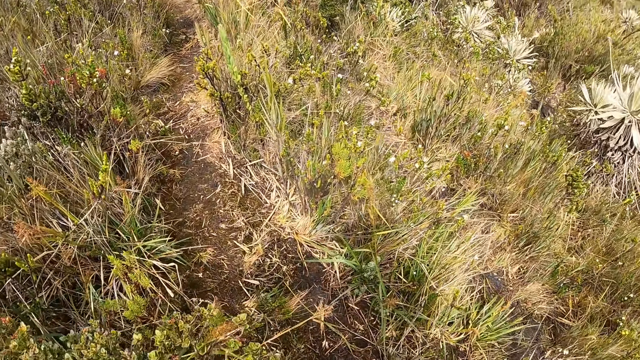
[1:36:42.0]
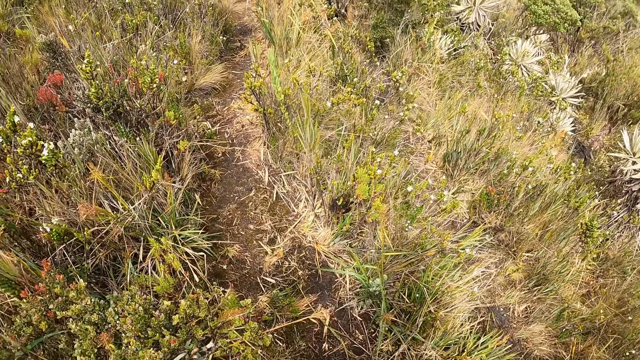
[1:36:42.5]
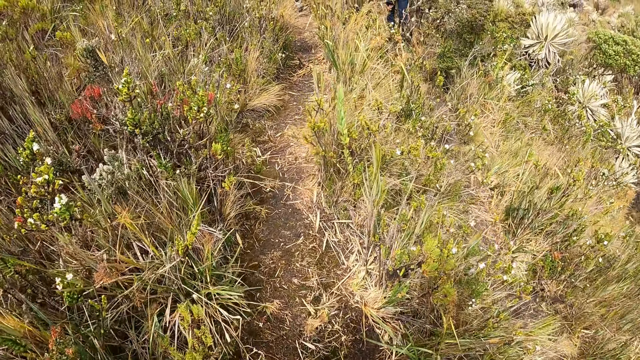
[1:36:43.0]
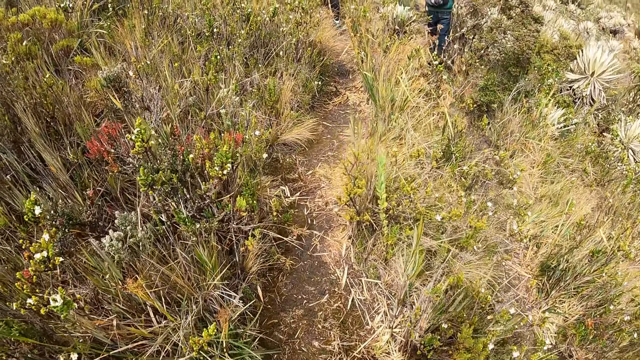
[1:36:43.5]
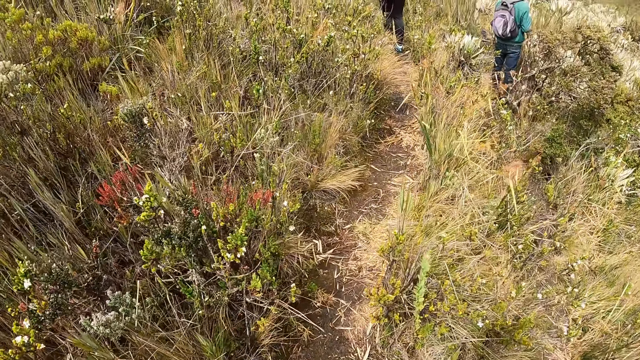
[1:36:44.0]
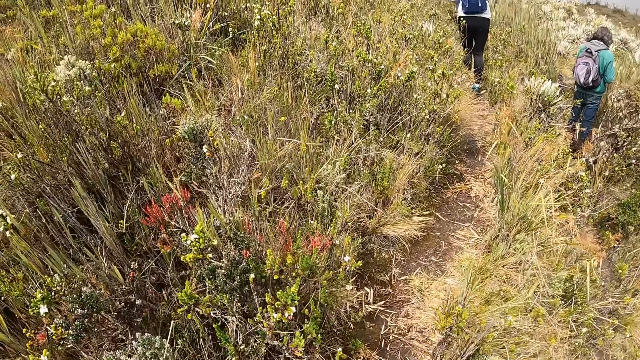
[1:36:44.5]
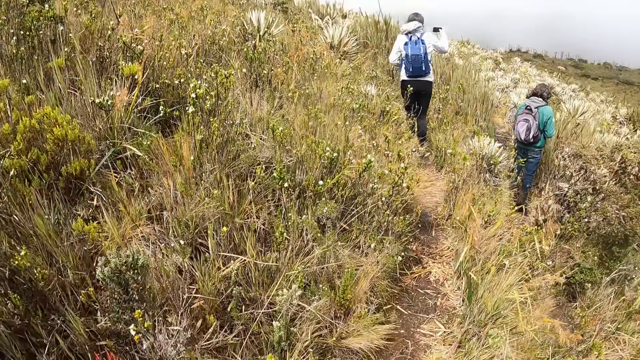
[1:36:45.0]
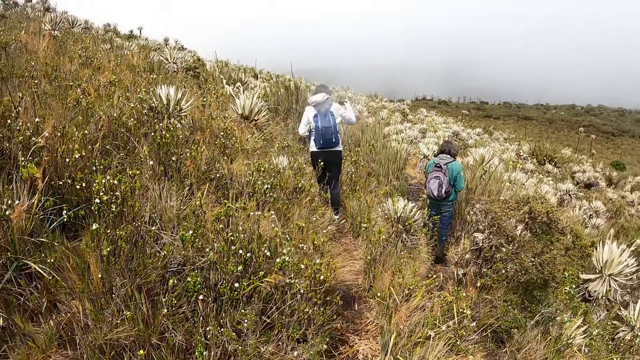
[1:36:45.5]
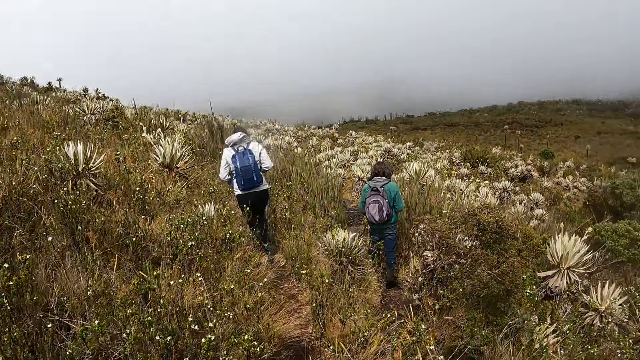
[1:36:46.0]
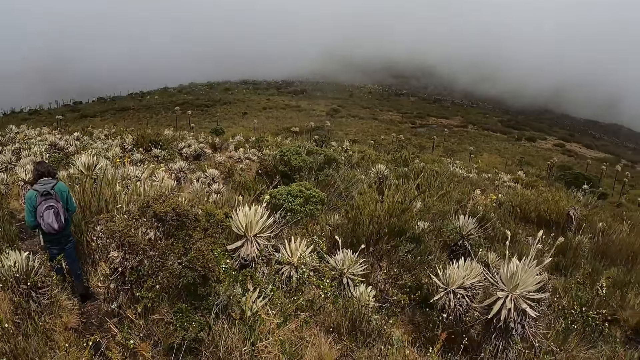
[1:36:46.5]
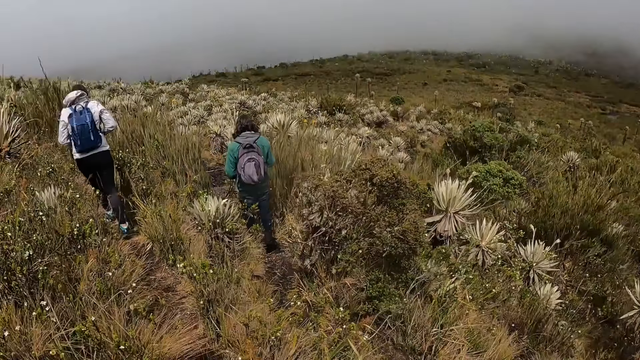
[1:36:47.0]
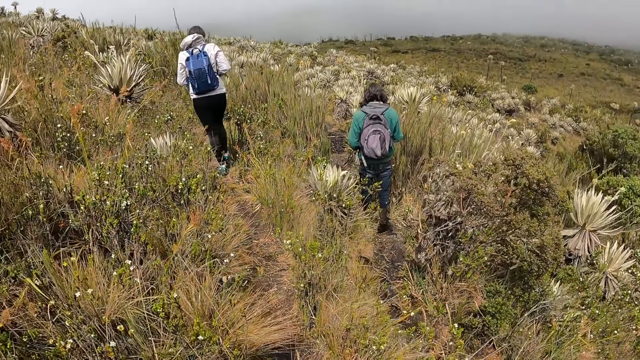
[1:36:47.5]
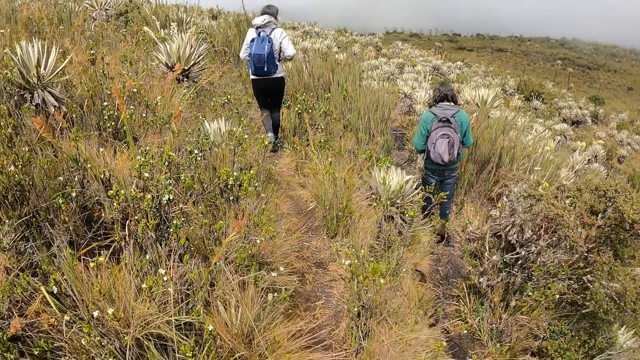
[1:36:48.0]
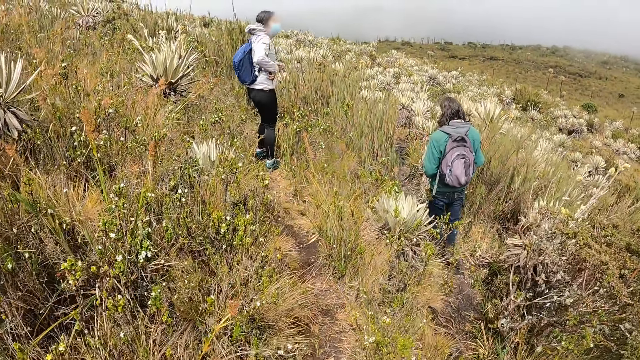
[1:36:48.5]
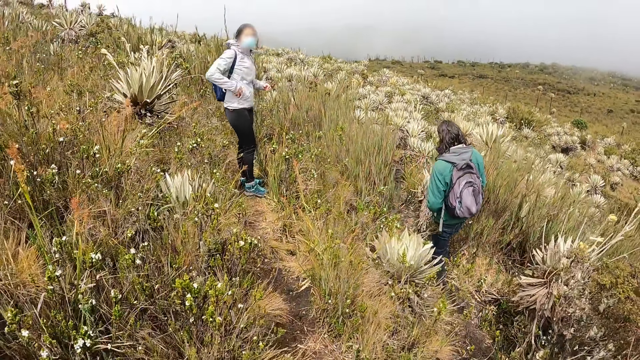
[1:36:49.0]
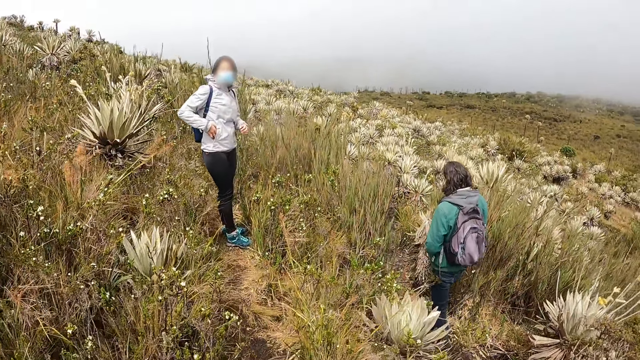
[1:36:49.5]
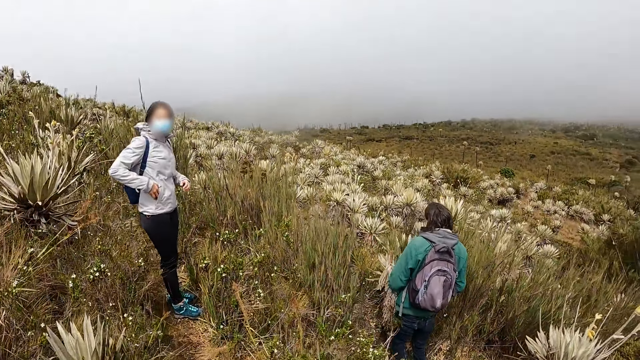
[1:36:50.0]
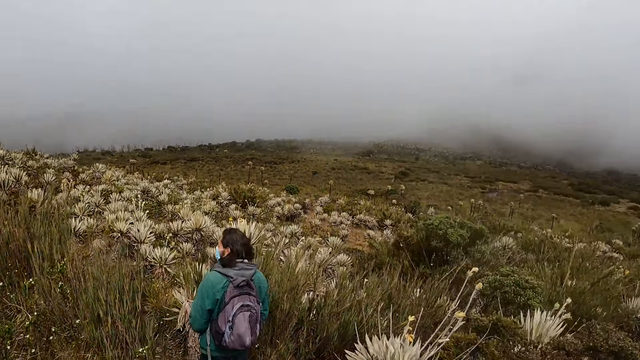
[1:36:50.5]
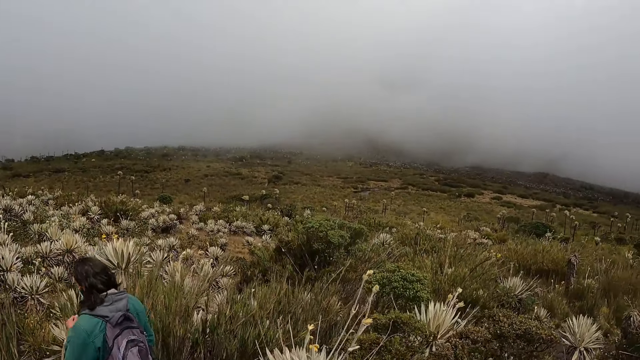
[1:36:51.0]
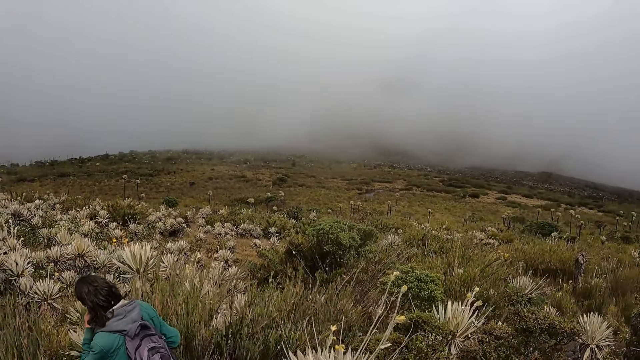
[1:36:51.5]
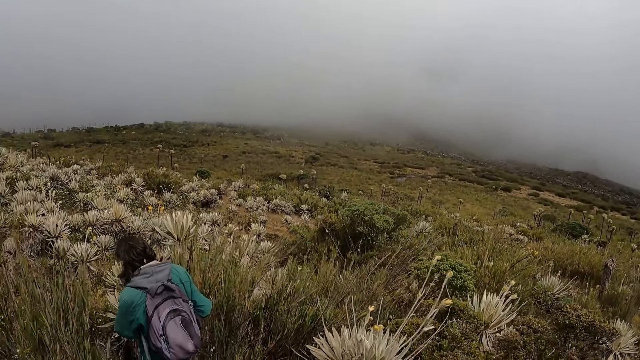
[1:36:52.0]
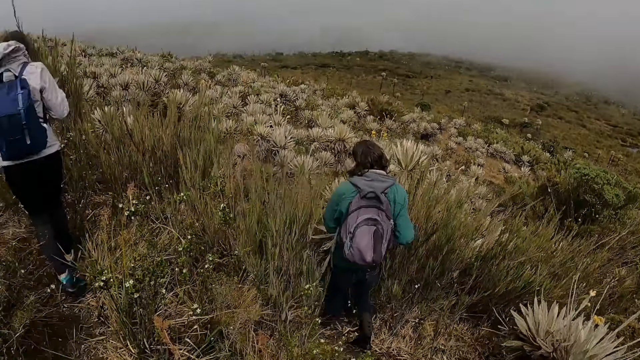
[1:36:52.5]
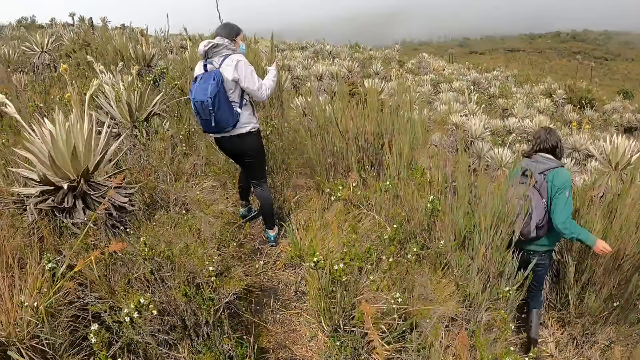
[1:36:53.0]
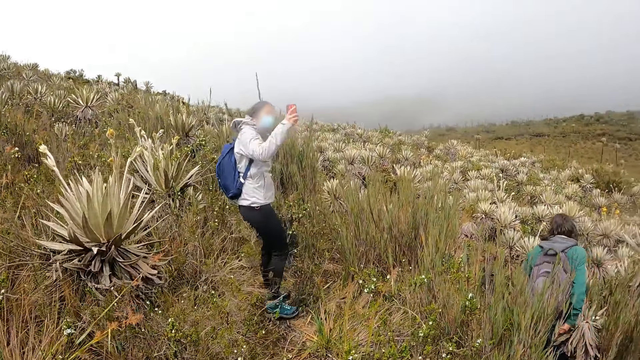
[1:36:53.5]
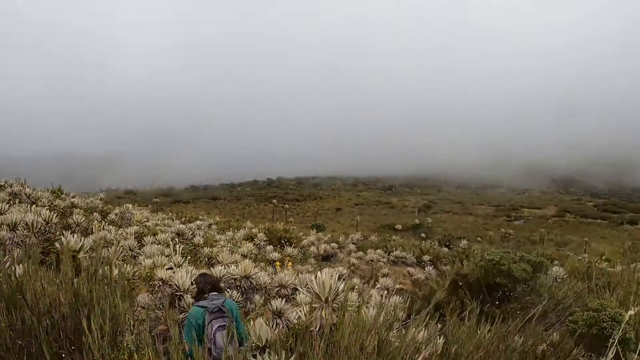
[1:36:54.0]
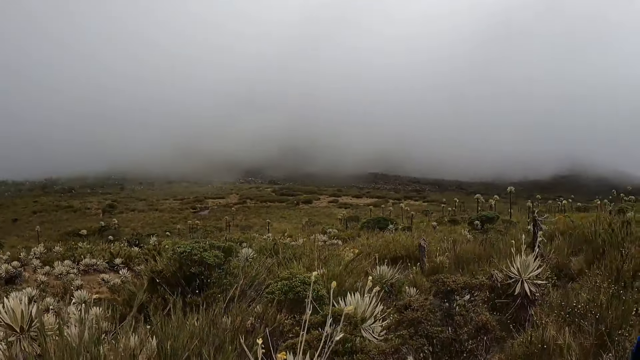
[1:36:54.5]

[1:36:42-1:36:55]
The hiker presses a phone with her right hand. The hiker interacts with the camera wearer. The camera wearer looks around.

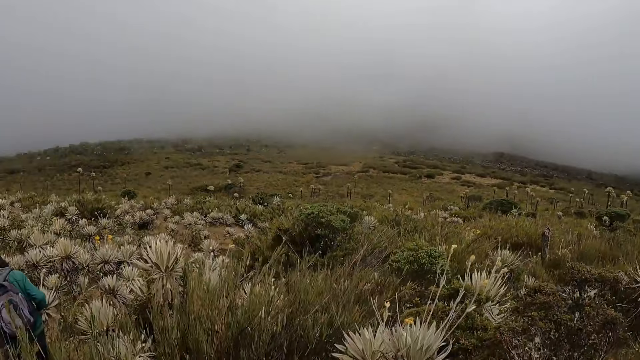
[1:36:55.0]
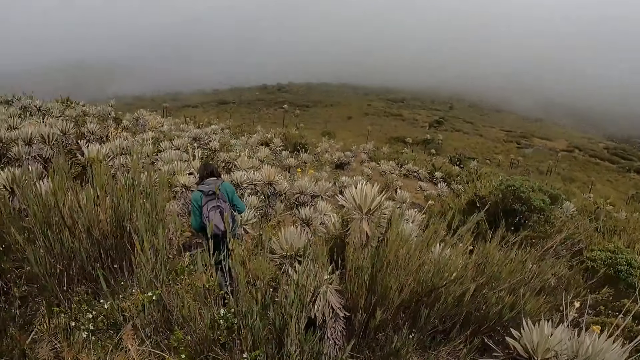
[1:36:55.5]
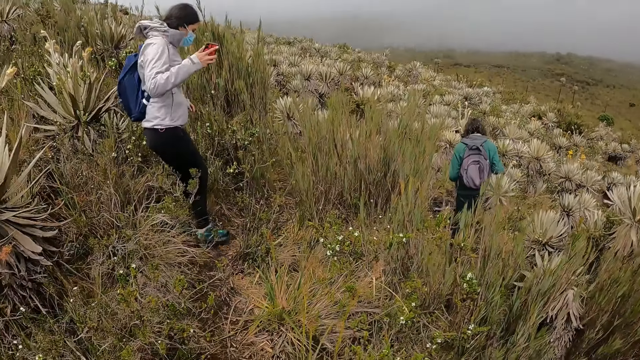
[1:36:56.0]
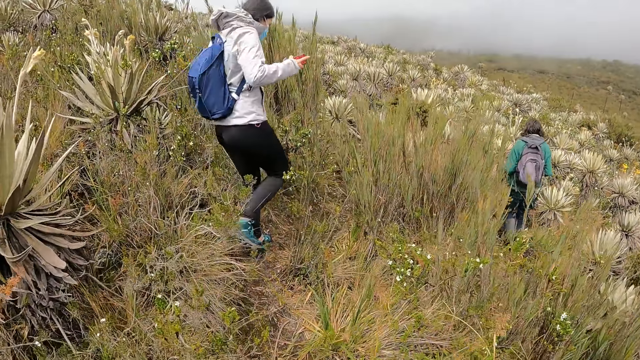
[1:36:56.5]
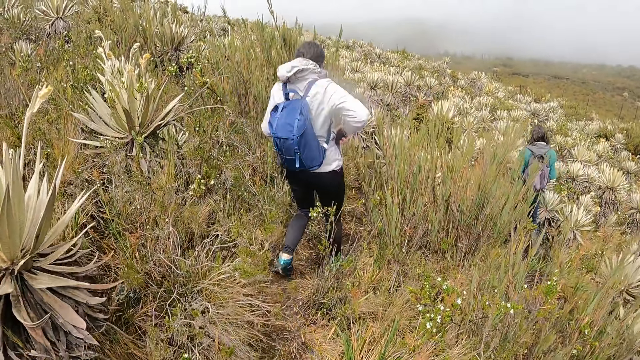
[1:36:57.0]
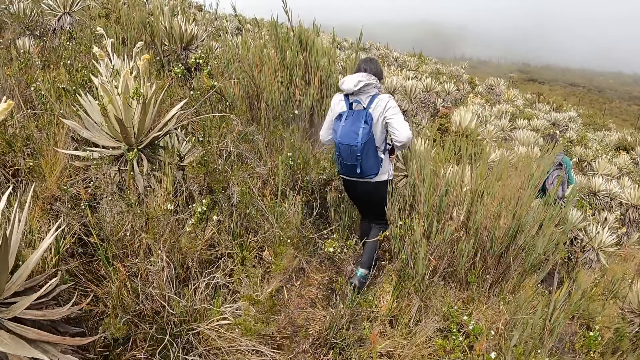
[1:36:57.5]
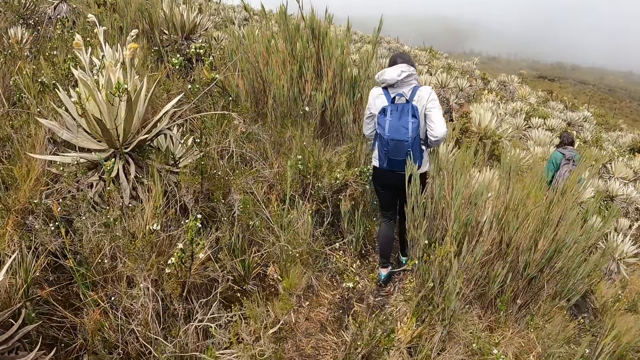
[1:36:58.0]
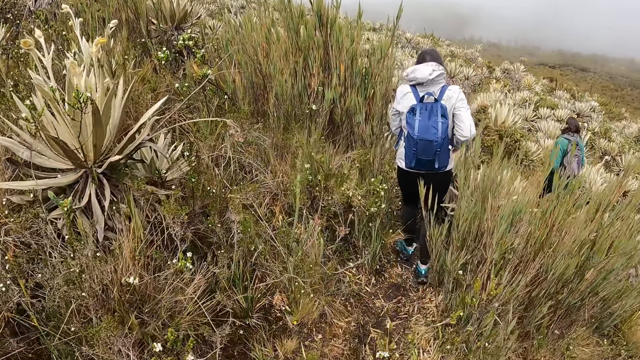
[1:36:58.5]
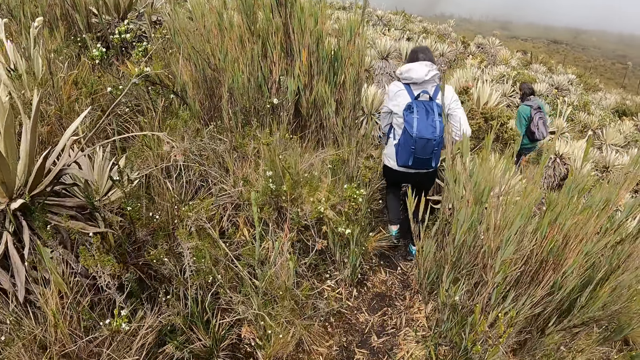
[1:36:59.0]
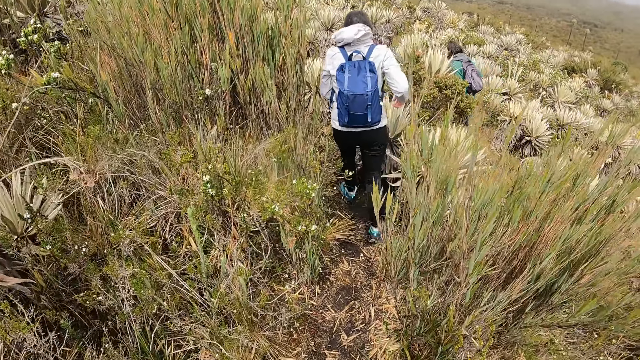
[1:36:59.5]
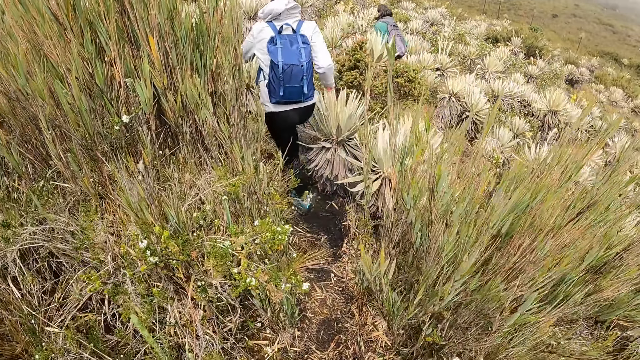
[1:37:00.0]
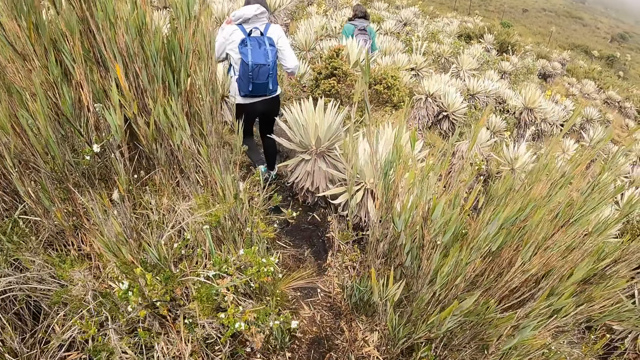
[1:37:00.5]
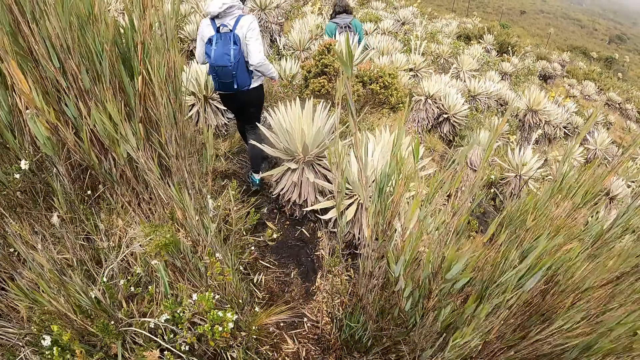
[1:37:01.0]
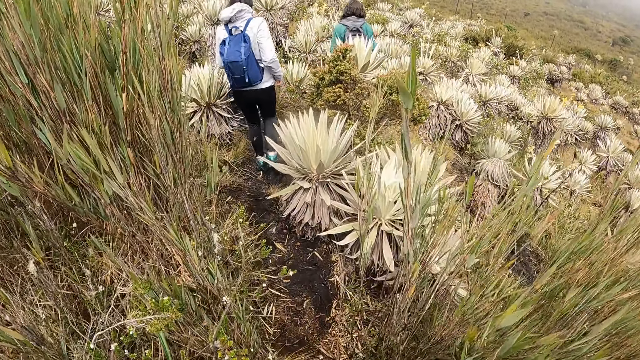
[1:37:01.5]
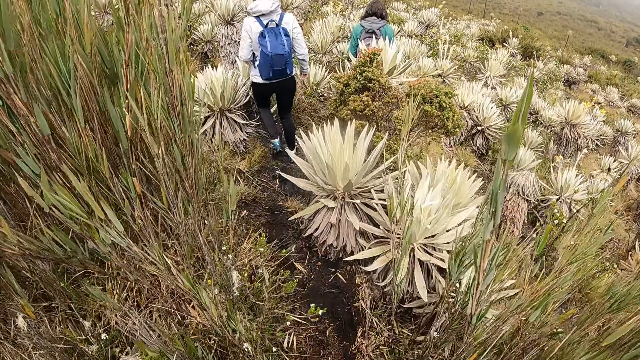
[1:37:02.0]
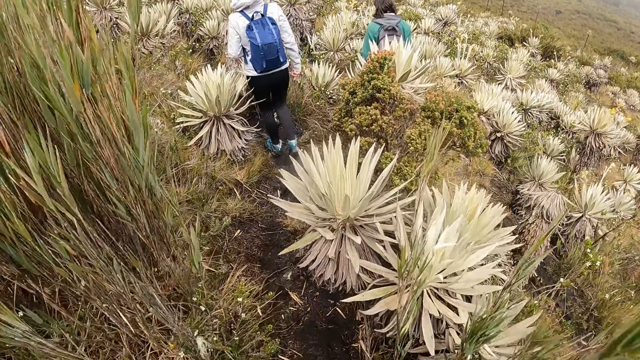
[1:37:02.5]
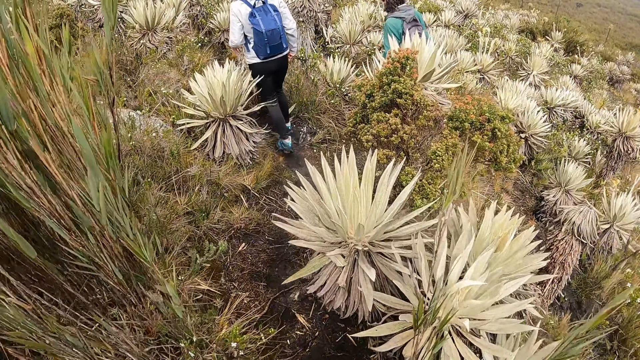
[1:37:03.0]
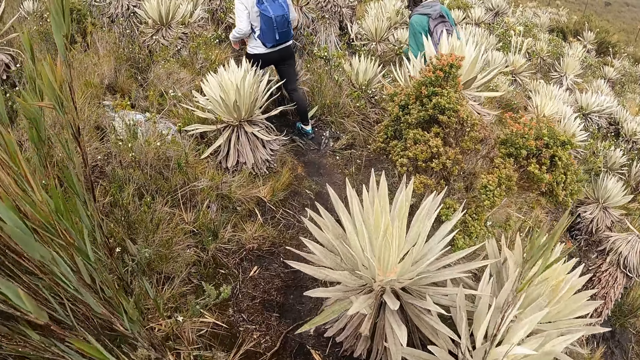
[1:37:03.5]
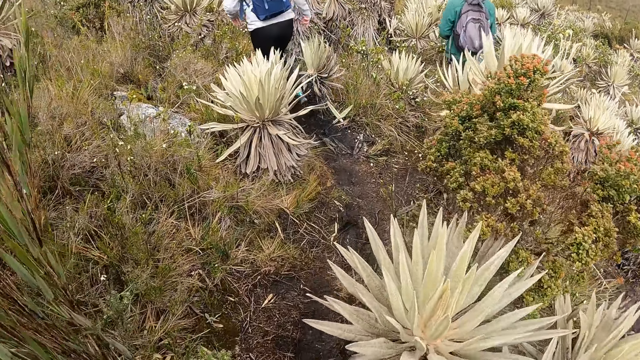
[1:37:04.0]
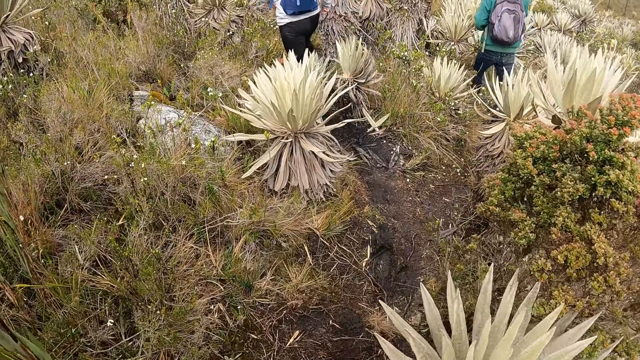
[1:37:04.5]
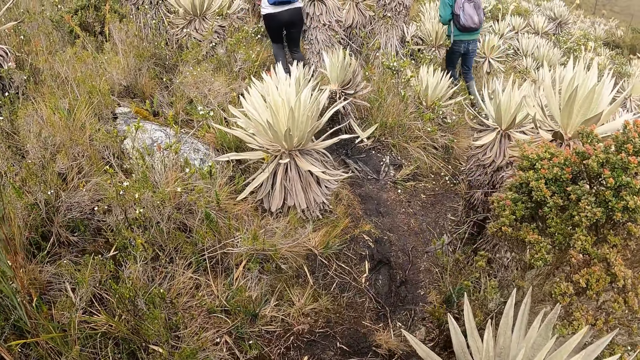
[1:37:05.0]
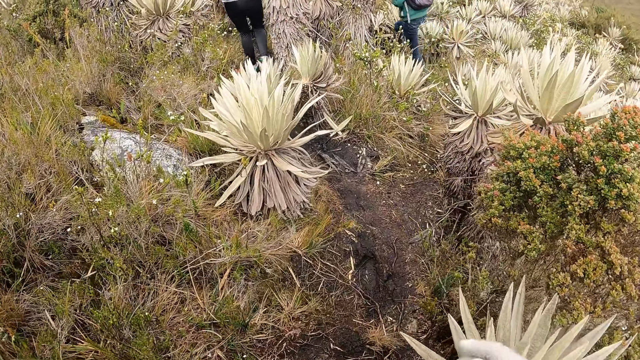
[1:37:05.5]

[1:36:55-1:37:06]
The hiker keeps the phone in her right hand into the pocket of his hoodie. The camera wearer walks across the mountain.
